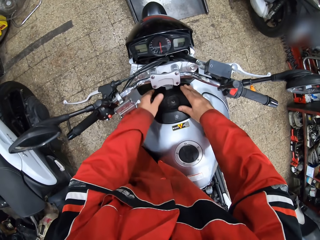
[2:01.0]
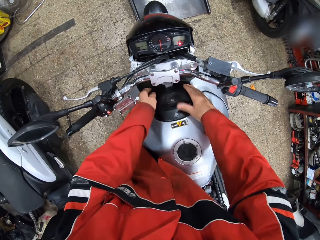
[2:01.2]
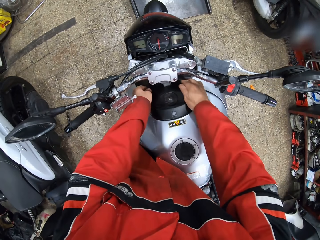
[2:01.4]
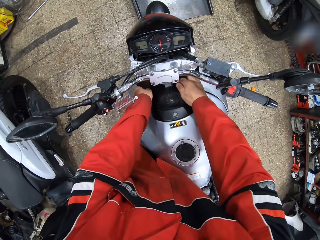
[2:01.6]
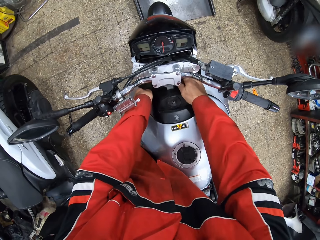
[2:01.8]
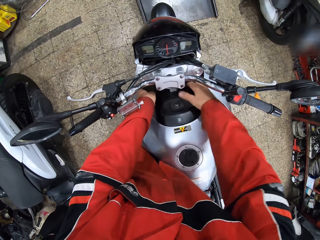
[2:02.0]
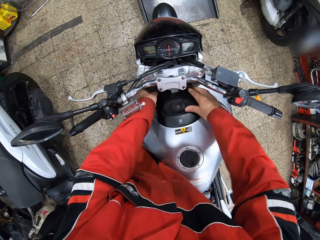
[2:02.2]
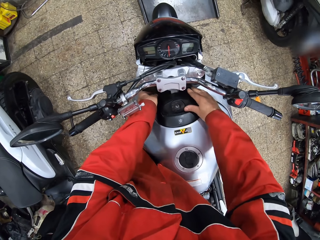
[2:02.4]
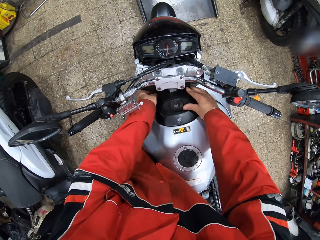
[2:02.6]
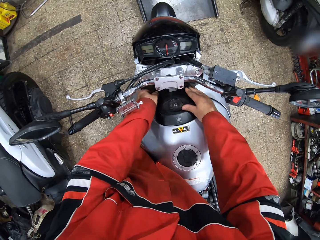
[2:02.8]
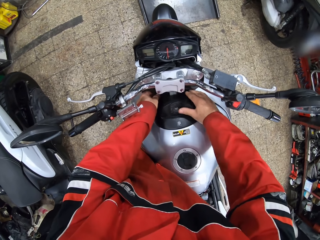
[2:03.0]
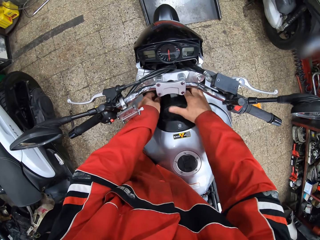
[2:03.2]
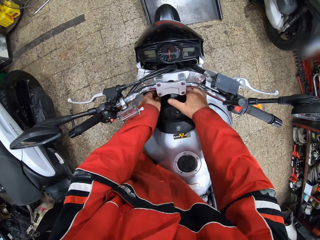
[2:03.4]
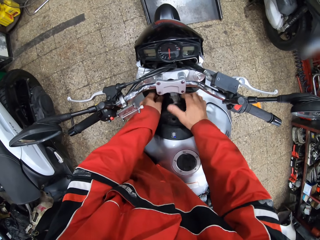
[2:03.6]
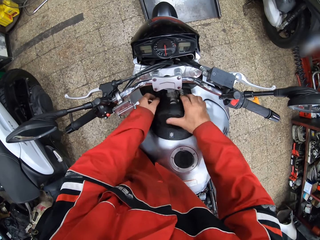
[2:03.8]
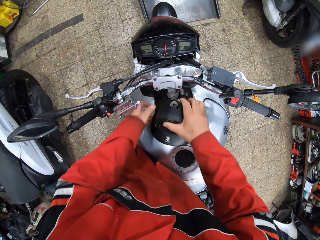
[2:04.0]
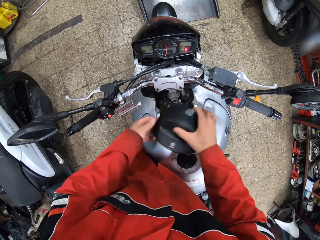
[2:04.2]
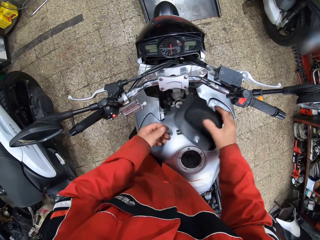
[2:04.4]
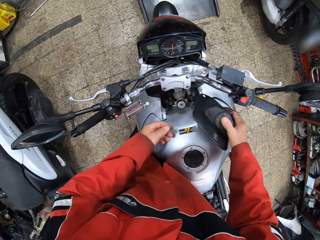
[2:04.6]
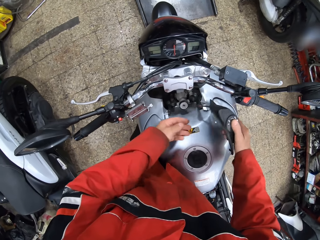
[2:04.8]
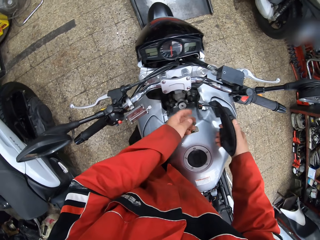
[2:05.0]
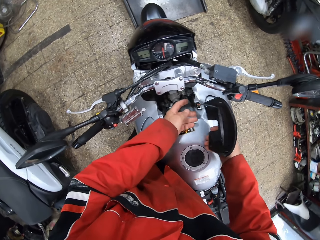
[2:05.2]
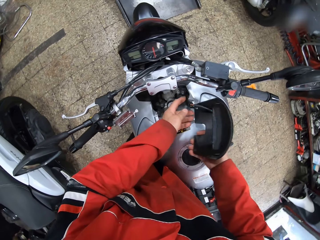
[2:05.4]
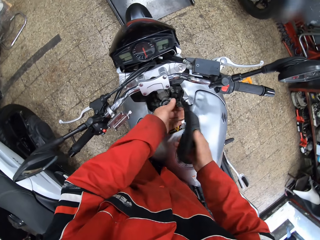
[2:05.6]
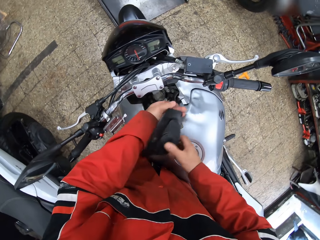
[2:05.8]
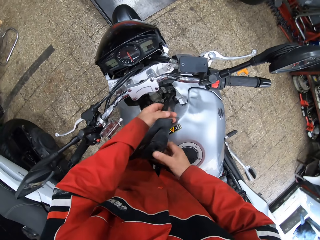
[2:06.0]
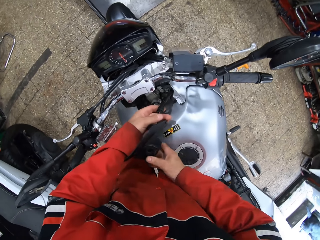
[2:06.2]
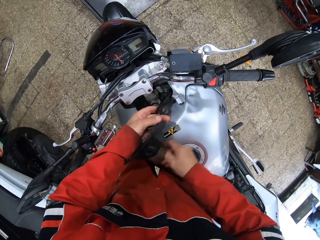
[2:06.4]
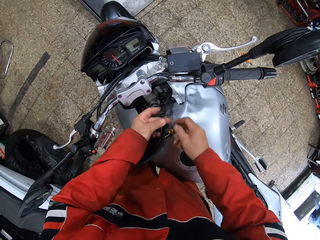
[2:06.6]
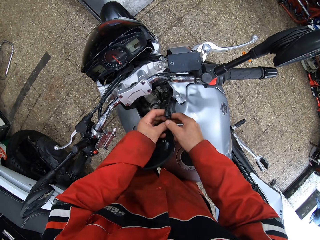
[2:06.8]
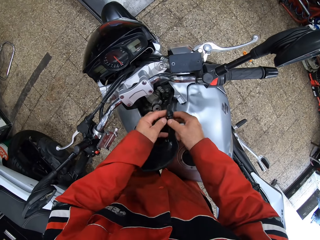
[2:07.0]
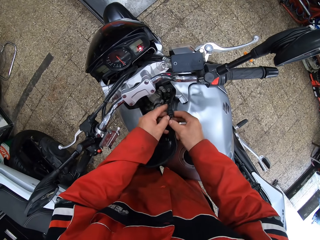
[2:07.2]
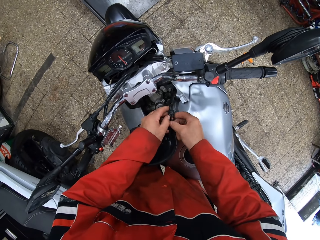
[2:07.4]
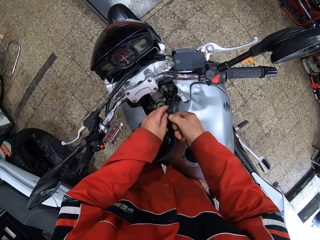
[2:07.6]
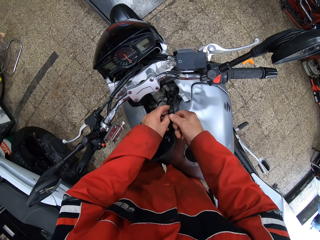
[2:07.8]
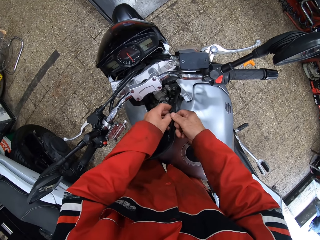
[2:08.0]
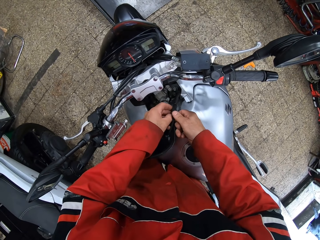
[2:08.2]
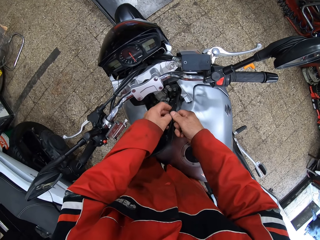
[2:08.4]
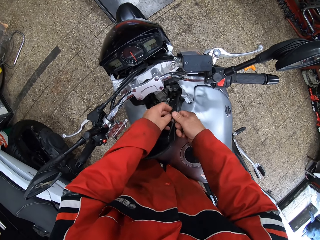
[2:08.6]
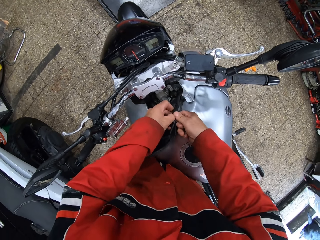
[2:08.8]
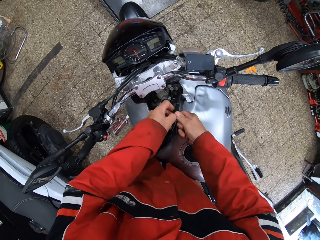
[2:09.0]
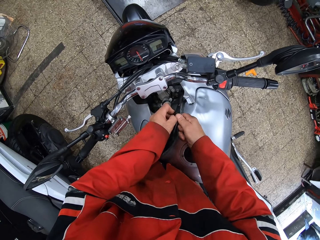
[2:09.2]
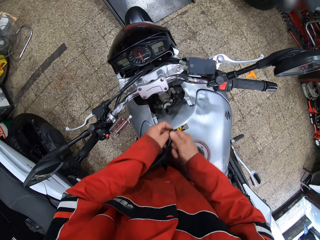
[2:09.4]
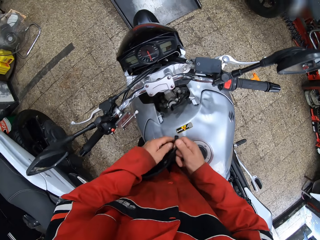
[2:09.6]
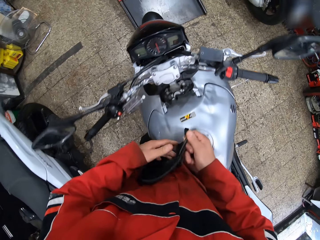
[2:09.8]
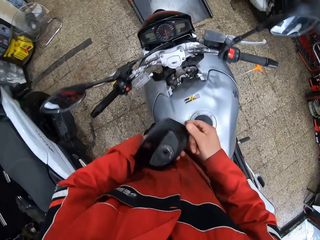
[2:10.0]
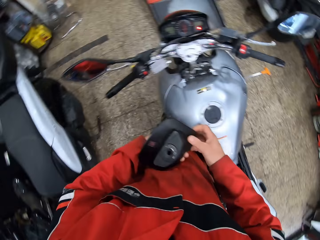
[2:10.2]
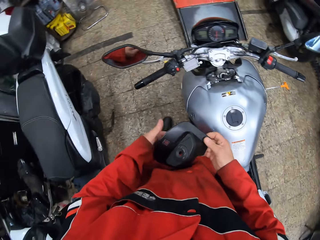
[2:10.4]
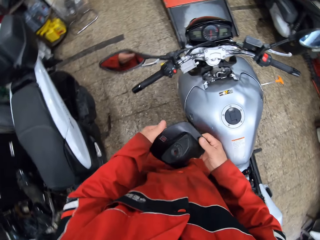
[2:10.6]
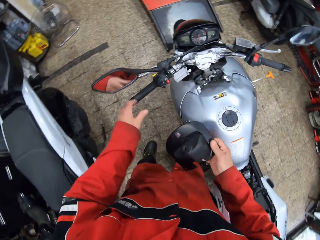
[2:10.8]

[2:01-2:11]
The camera wearer shakes the fuel tank cover. He pulls the ignition case of the motorcycle with both hands. He removes the cover. He removes the ignition part from the wire attached to it.

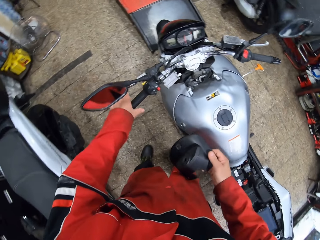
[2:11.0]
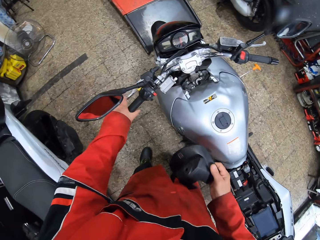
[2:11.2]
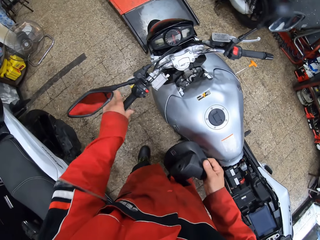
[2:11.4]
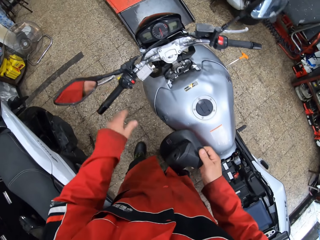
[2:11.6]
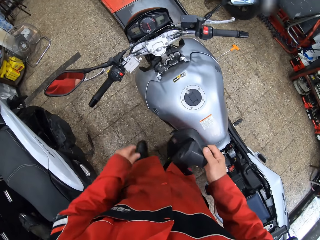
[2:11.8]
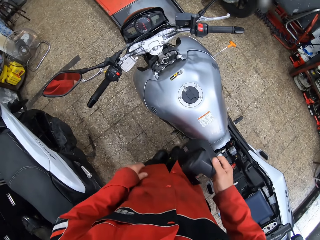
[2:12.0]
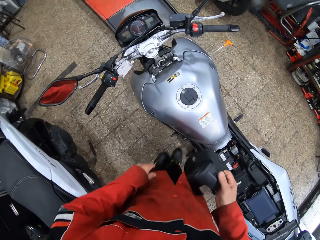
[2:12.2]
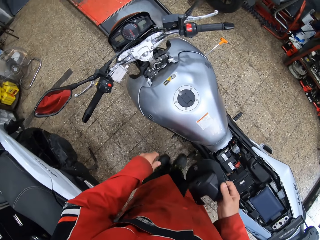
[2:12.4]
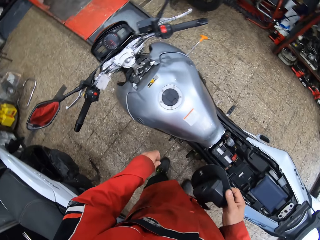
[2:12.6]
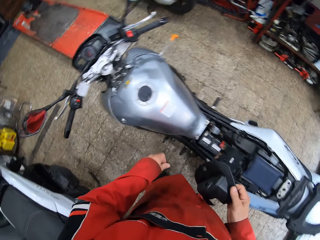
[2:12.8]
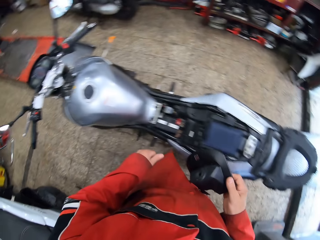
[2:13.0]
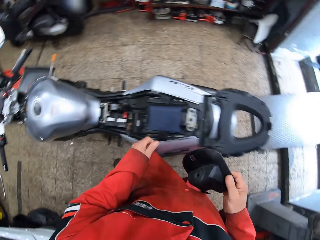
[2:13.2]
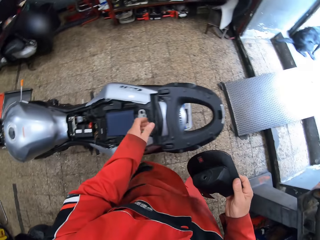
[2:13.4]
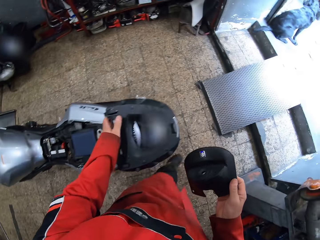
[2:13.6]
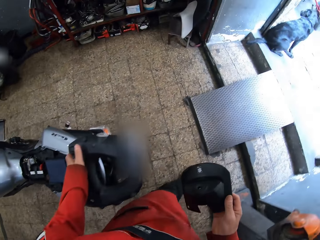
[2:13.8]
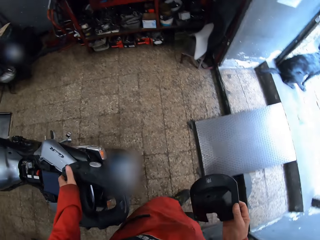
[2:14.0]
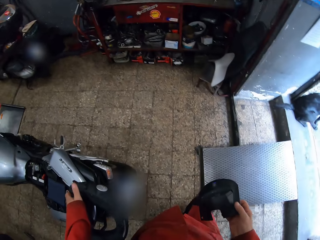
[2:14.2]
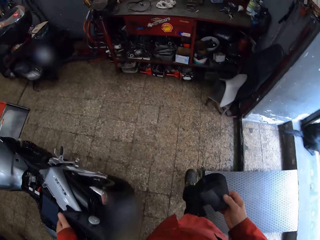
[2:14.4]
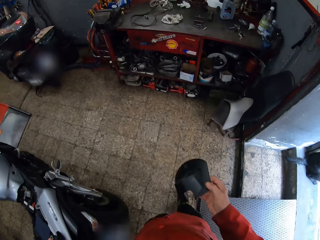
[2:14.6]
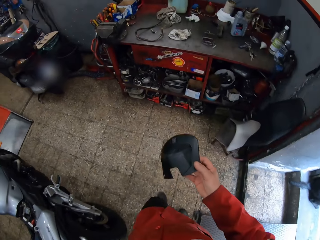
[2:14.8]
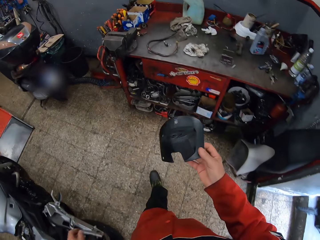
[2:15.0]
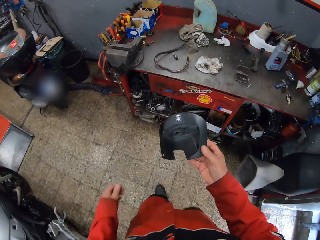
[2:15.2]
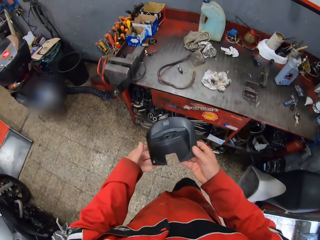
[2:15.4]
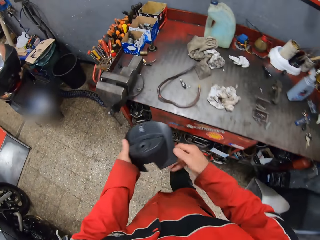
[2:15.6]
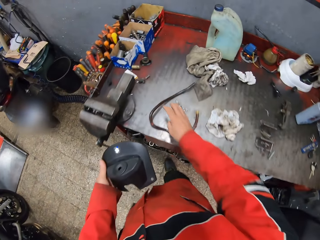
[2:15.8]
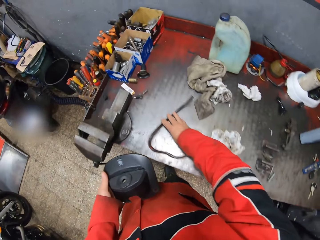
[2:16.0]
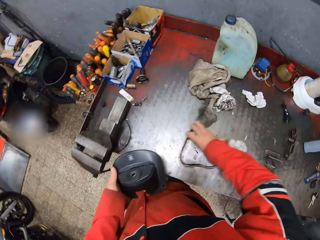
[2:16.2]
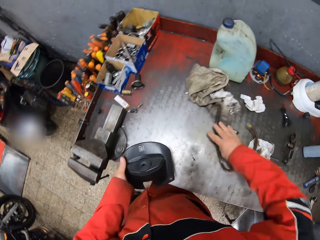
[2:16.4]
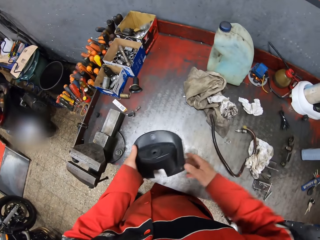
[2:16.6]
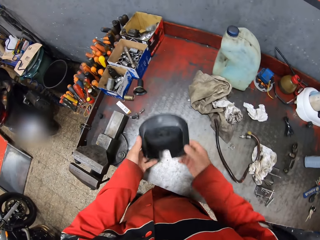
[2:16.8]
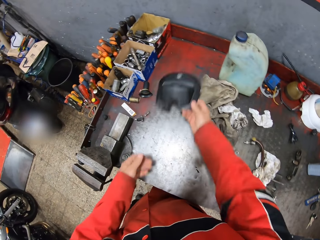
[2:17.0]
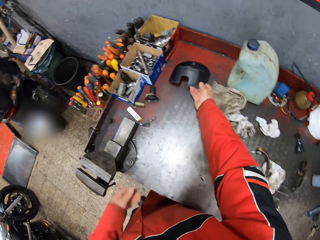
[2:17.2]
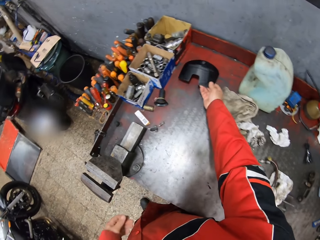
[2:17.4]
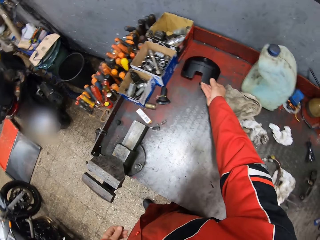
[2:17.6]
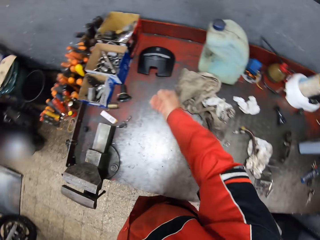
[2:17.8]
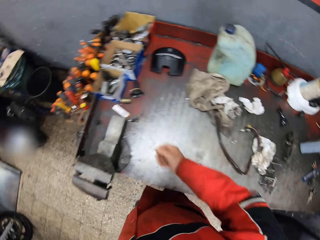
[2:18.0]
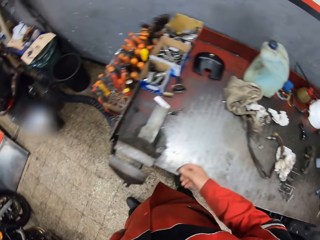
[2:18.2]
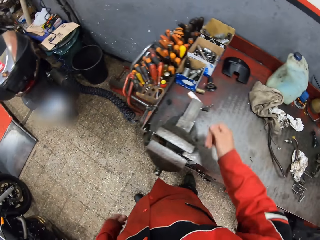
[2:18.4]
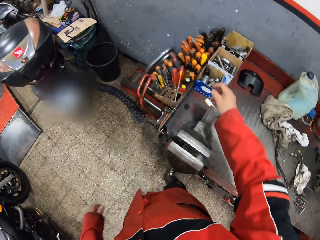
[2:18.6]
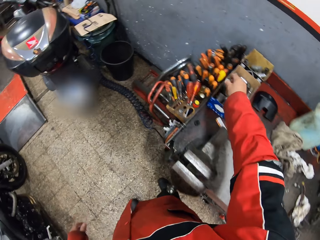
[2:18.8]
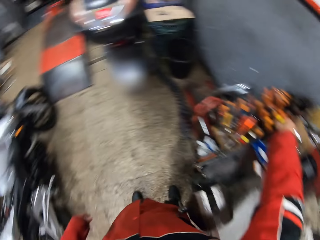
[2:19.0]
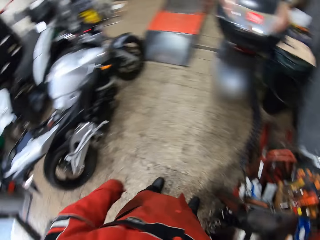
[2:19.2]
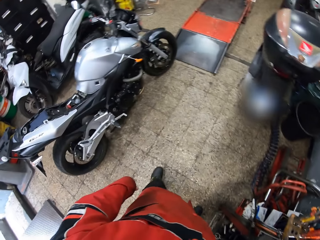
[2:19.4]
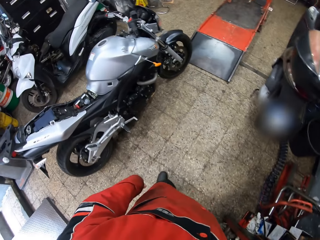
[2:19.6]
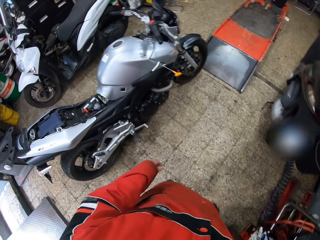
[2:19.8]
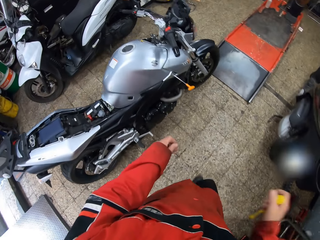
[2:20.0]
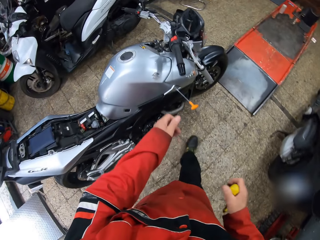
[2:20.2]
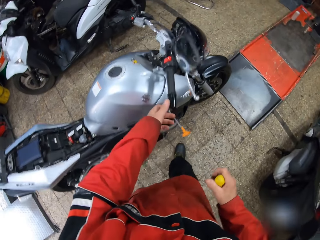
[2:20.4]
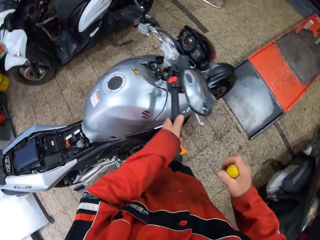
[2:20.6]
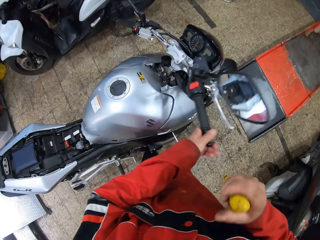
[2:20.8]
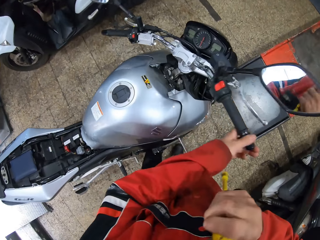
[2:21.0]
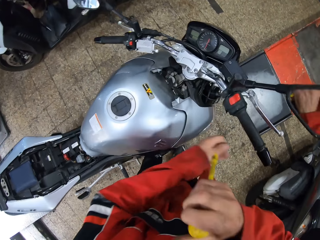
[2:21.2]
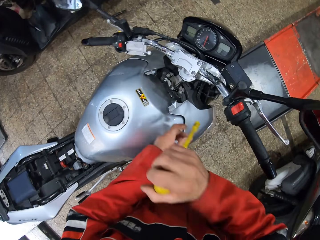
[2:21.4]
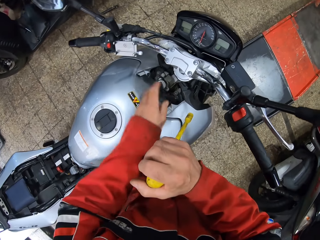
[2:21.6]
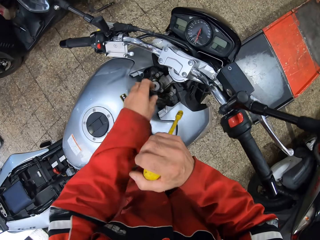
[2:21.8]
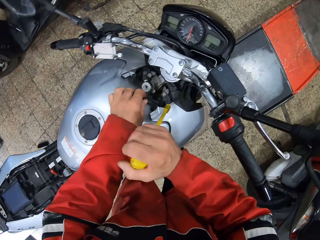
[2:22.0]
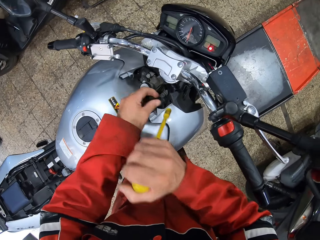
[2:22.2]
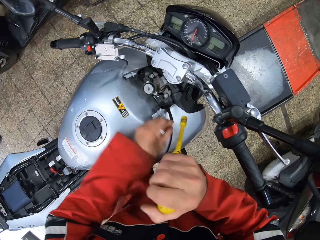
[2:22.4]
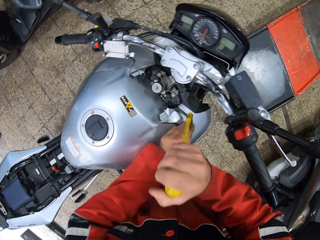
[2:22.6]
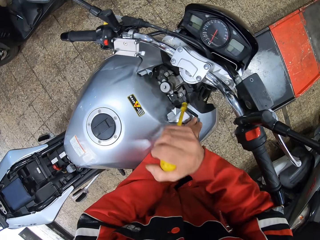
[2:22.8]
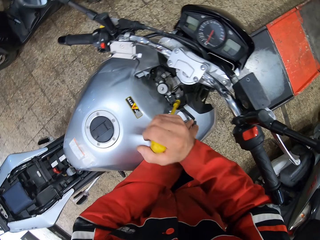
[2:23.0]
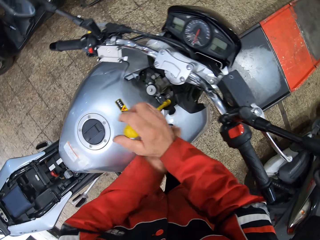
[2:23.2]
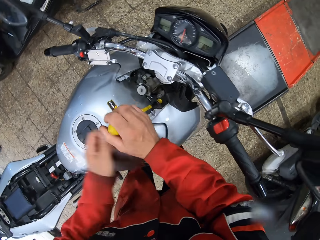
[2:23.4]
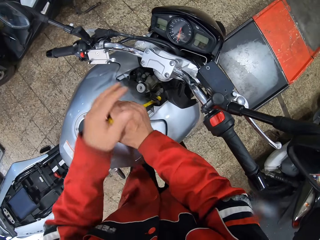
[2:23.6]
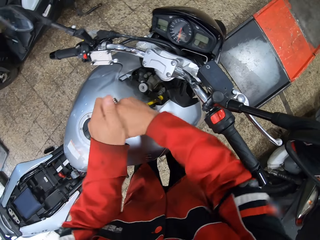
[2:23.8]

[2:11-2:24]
The camera wearer holds the ignition case with his right hand. He places his left hand on the motorcycle handlebar, removes his left hand from the motorcycle handlebar and walks towards the workshop table. He moves a wire on the workshop table. He drops the ignition case on the workshop table. He takes a screwdriver. He walks towards the motorcycle. He holds the socket screwdriver in his right hand. He adjusts the handlebar of the motorcycle with his left hand. He picks up a wire with his left hand. He places the socket screwdriver on a screw with his right hand.
